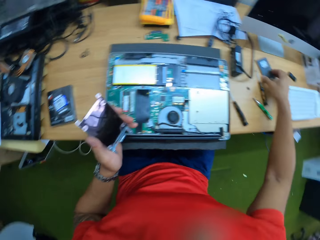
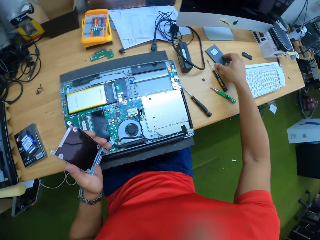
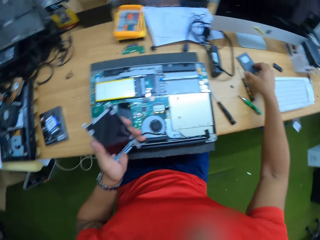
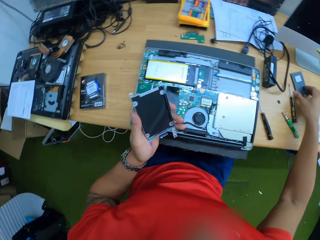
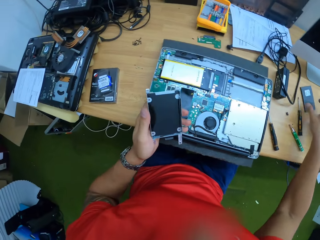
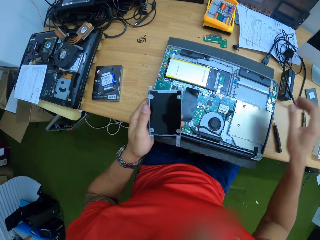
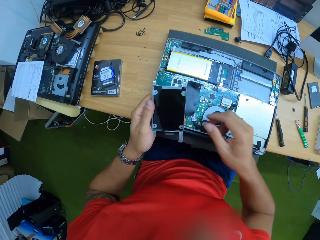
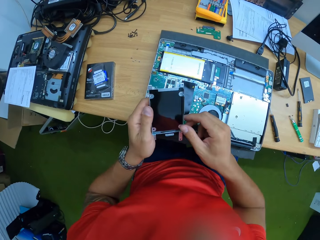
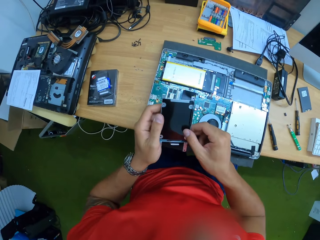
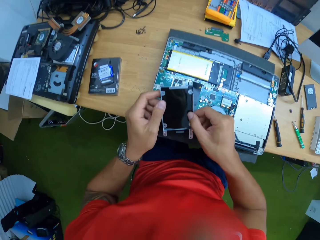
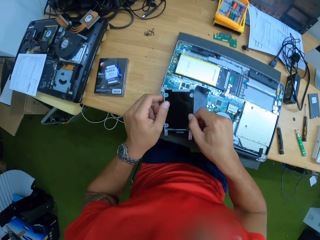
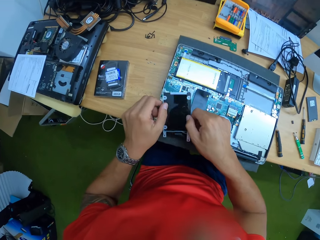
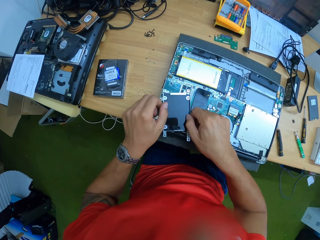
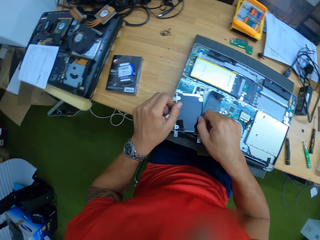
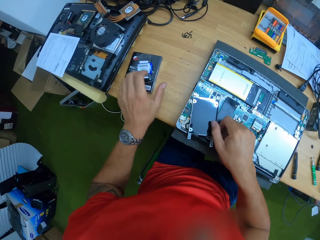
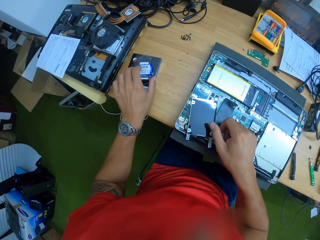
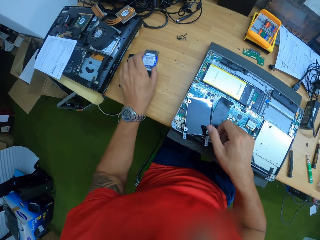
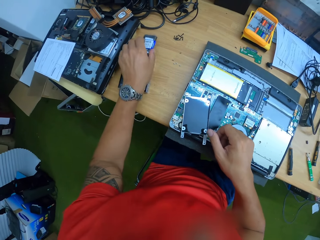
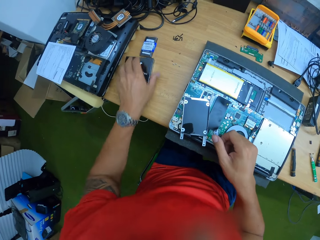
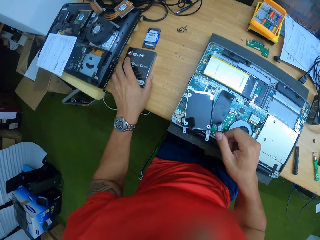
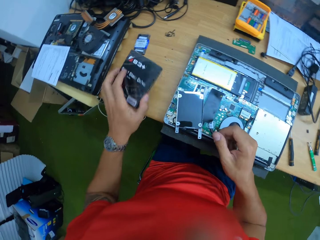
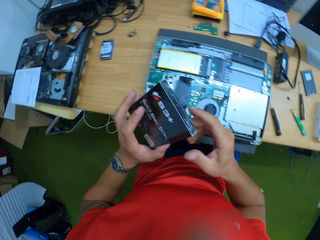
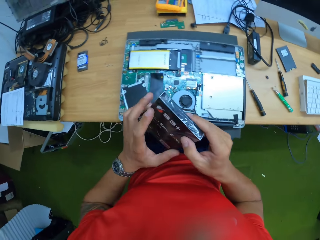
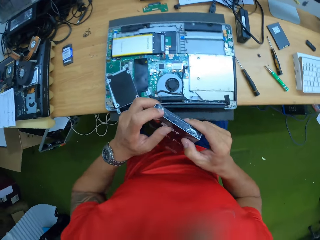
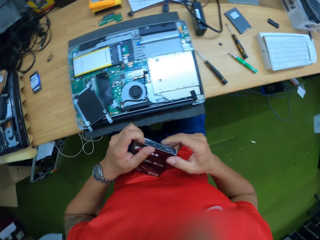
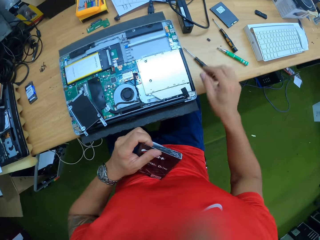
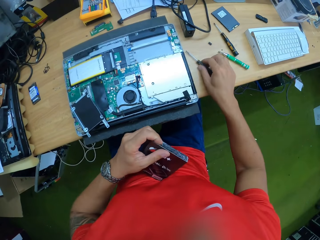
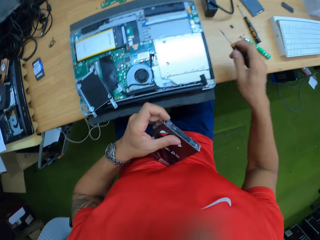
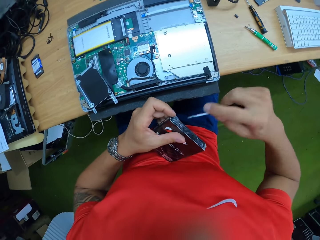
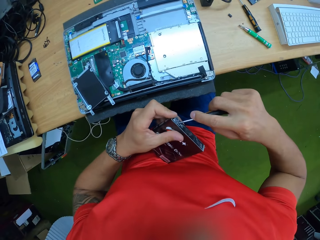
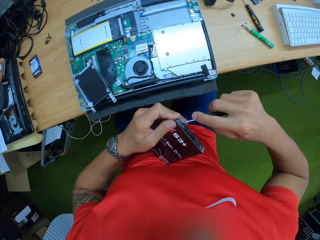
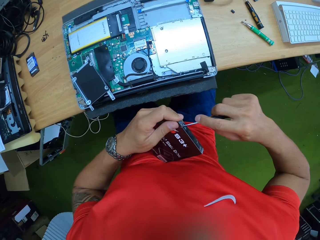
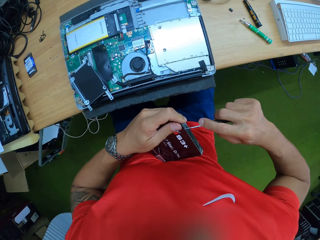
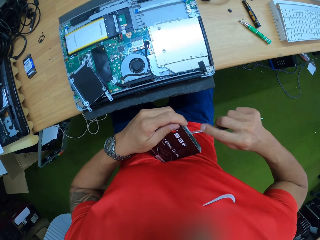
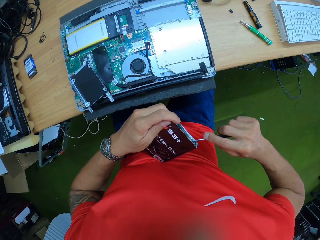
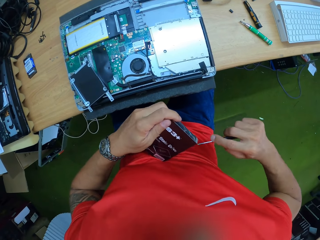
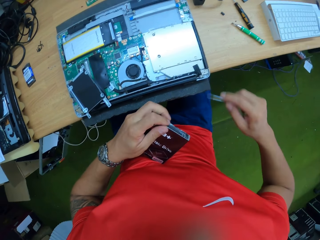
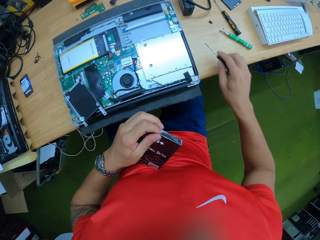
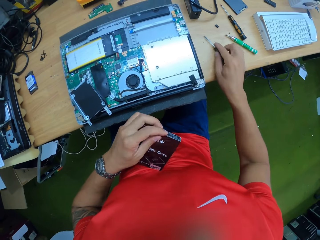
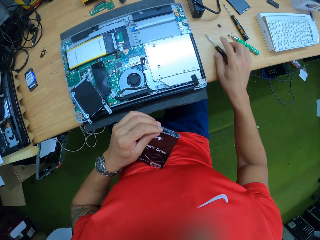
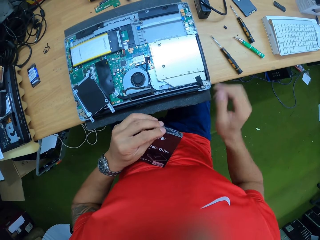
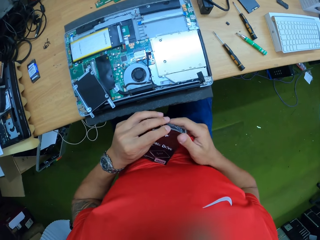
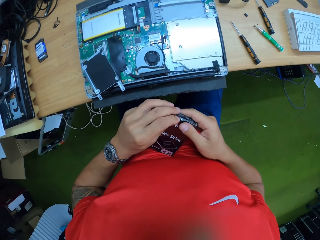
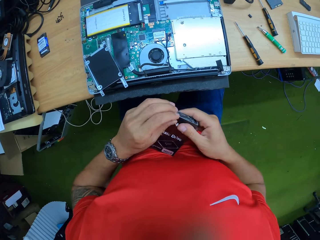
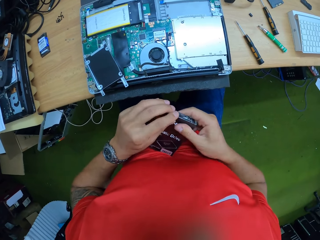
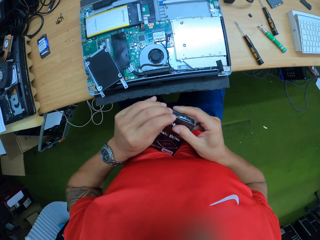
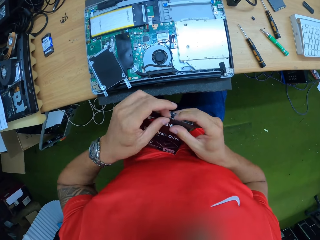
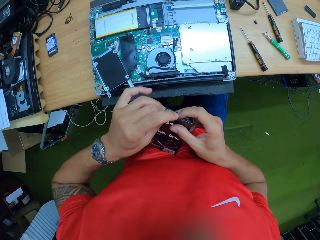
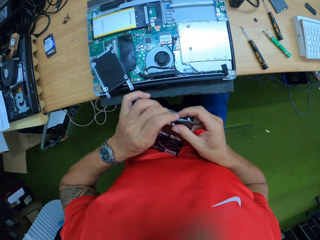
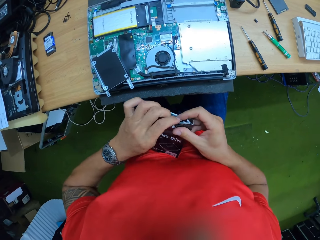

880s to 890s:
The camera wearer holds a part of the hard disk casing with his hands. He looks at something. He places the part of the hard disk casing in his hands on the circuit board. He pushes a solid state drive on top of a solid state drive pack on the work bench with his left hand. He picks up the solid state drive pack or box from the work bench. He holds the solid state drive pack with his hands. He picks up a screwdriver from the work bench with his right hand. He opens the box. He cuts the wrapper of the solid state drive pack with the screwdriver in his right hand. He drops the screwdriver in his right hand on the work bench. He tears the solid state drive pack wrapper with his hands.

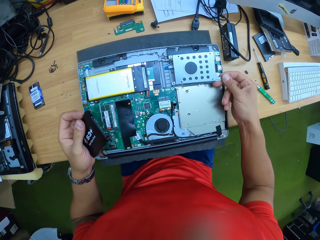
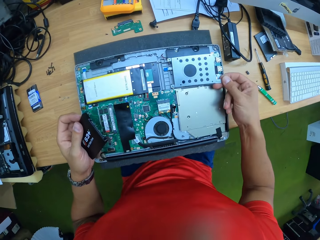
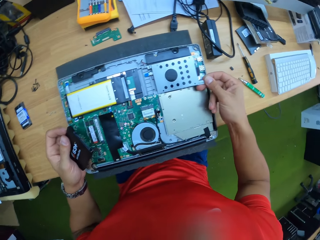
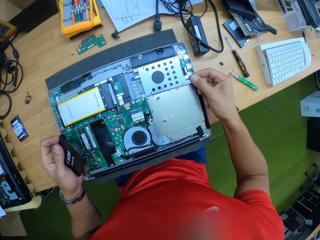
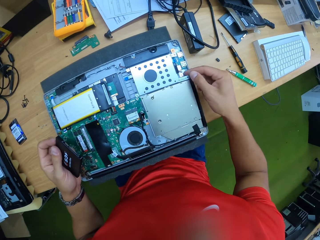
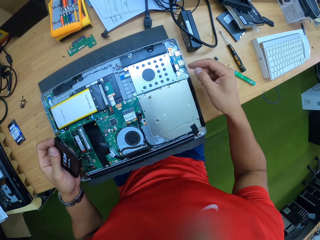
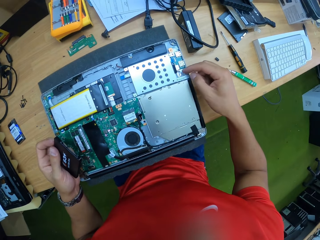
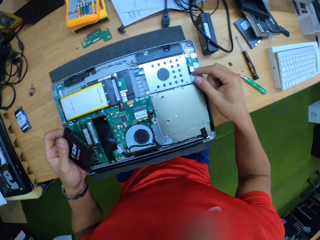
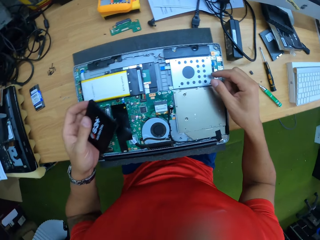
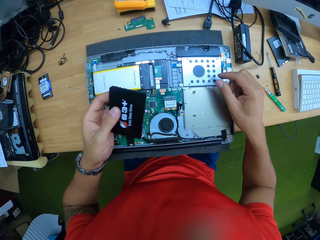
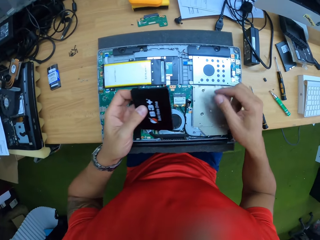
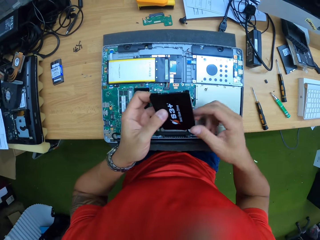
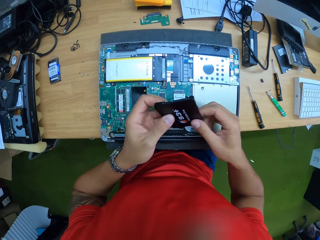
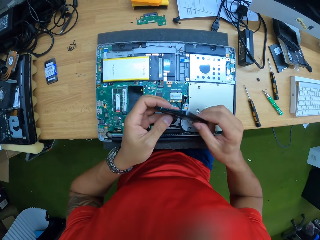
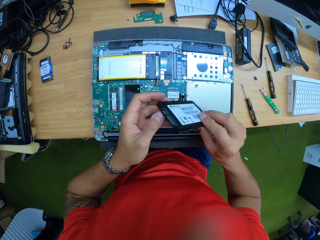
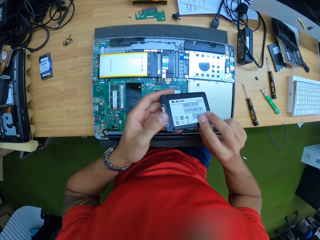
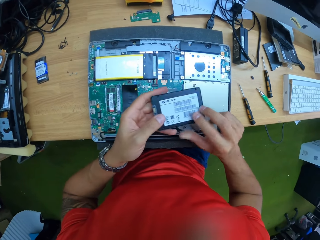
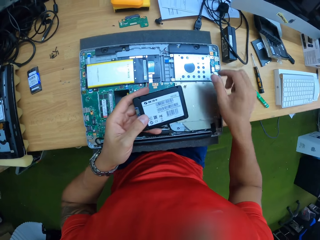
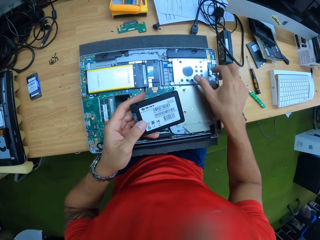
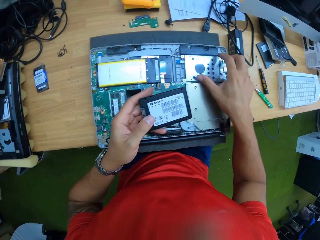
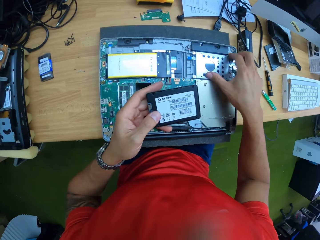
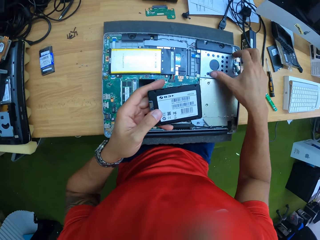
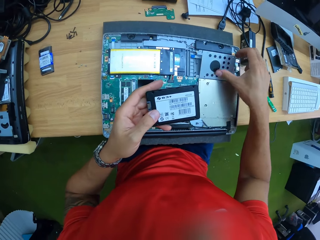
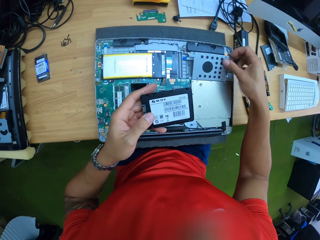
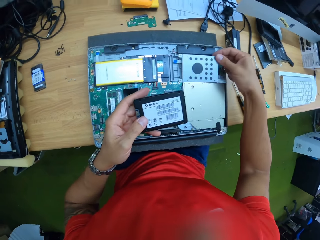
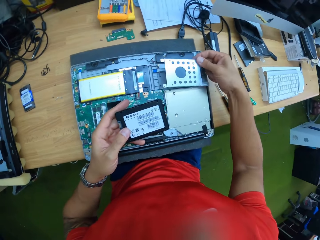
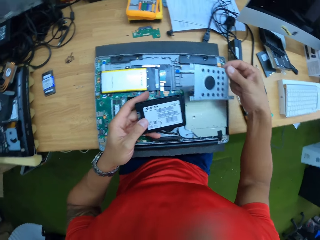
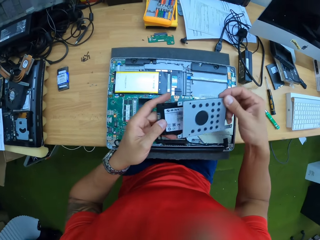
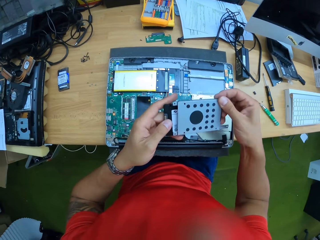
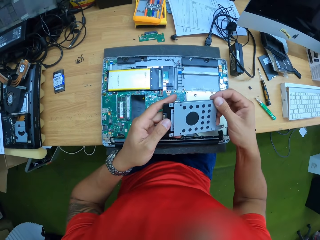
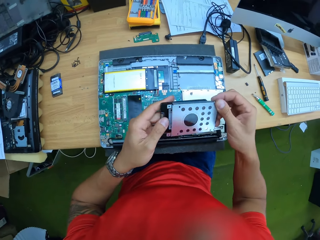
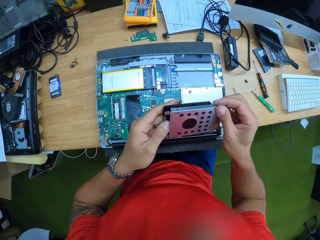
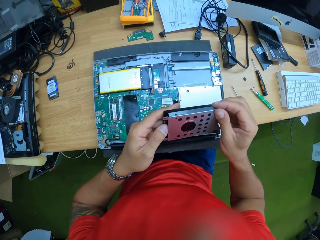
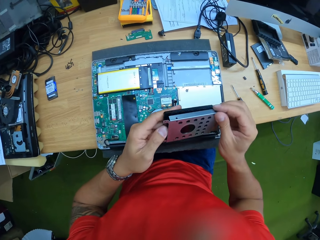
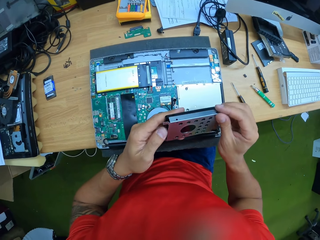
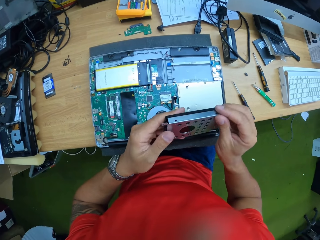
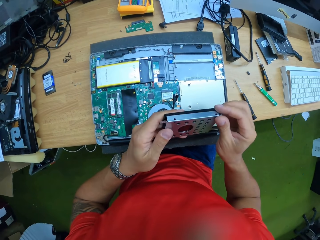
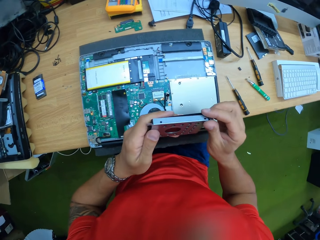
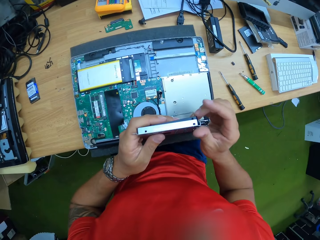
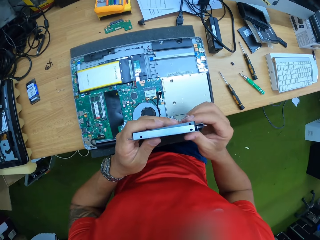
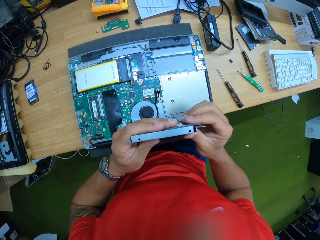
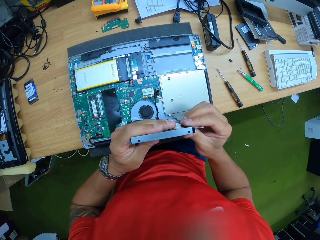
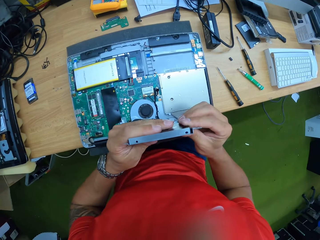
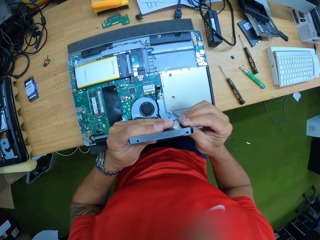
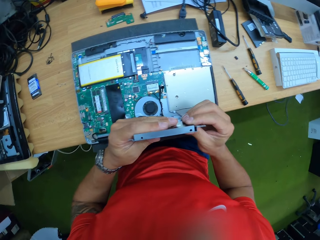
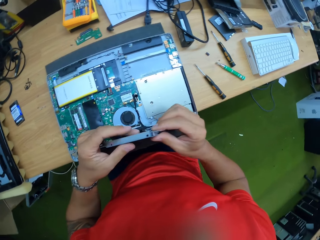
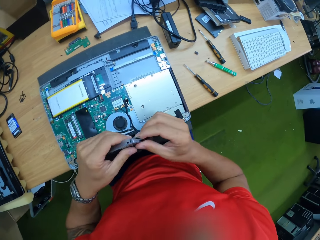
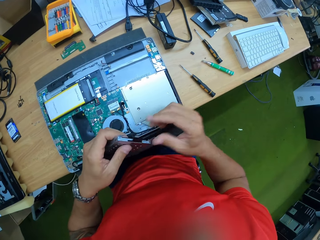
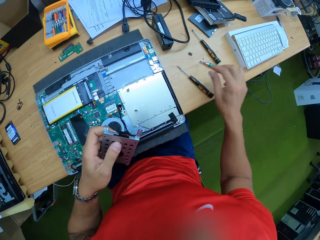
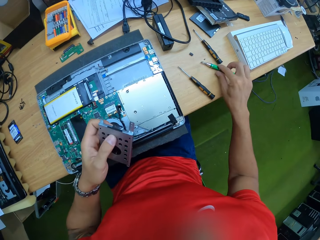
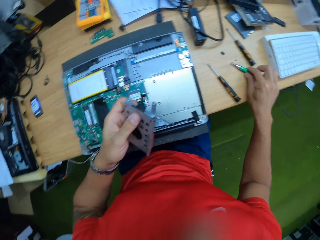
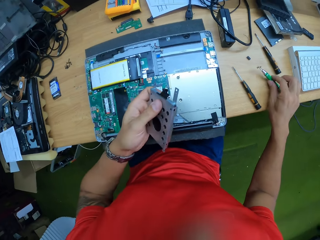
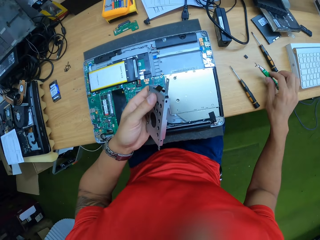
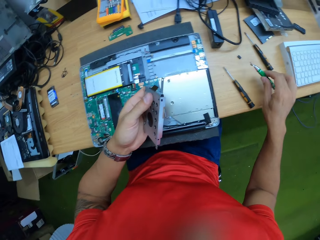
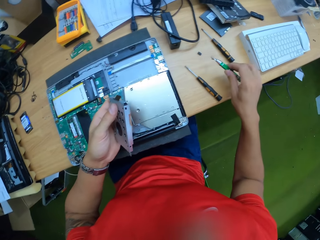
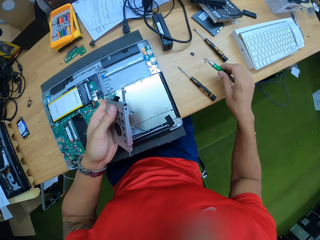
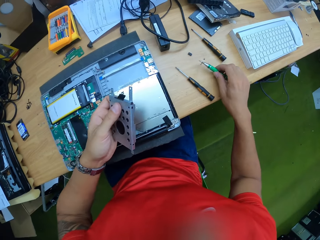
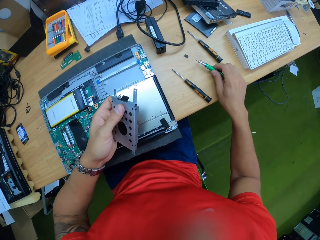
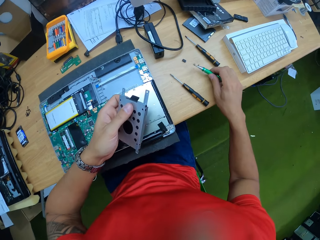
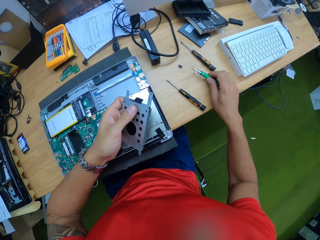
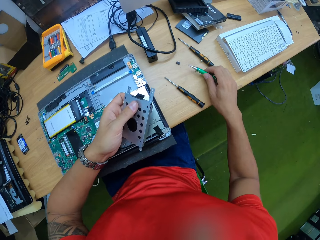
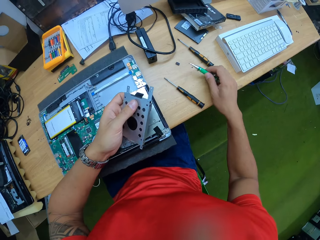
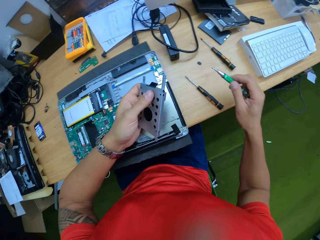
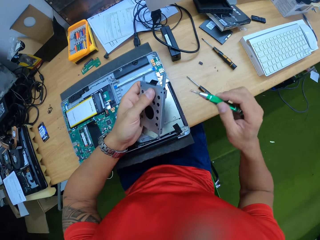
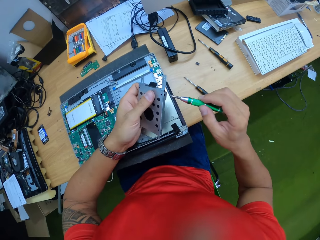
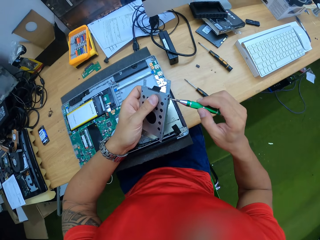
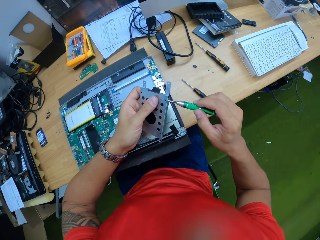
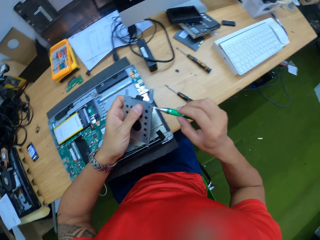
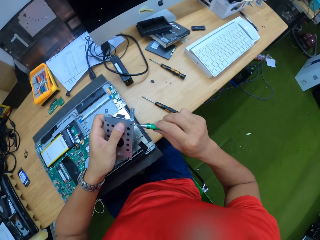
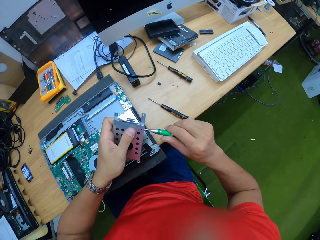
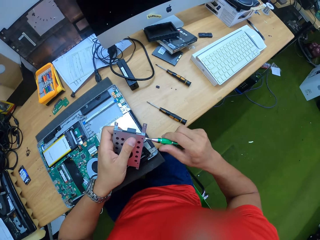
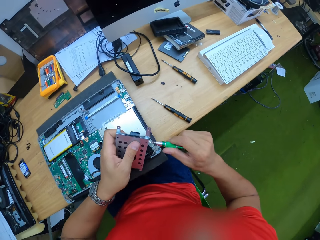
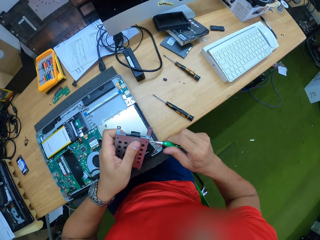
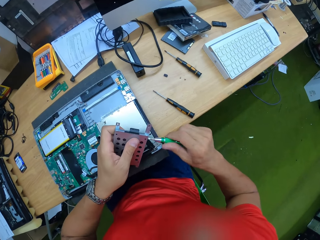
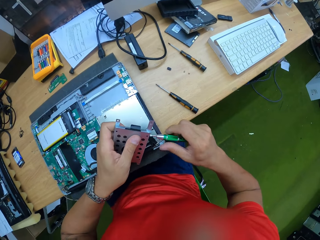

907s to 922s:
The camera wearer holds the solid state drive with both hands. He looks at something. He removes the hard disk casing from the hard disk spot on the circuit board with his right hand. He fixes something. He covers the solid state drive in his right hand with the hard disk casing in his left hand. He picks up a screwdriver from the work bench. He screws the hard disk casing with the screw on the screwdriver in his right hand.
